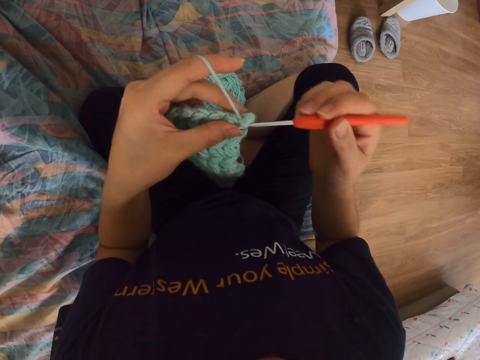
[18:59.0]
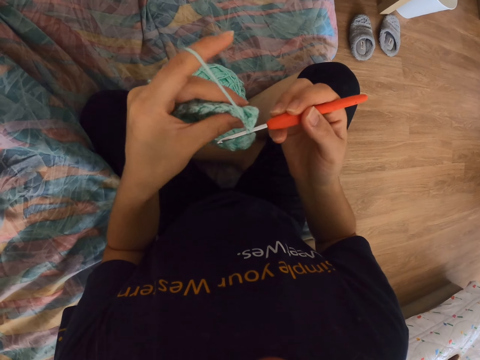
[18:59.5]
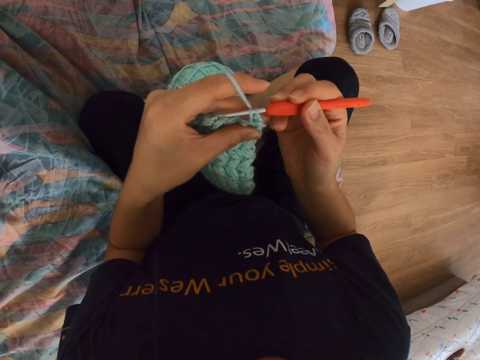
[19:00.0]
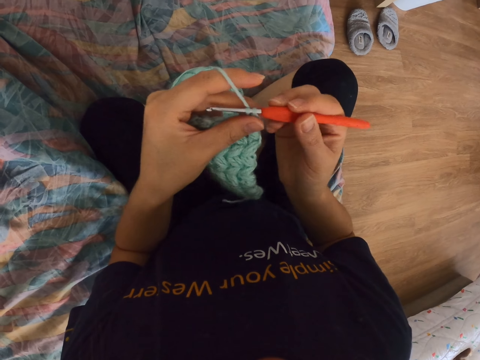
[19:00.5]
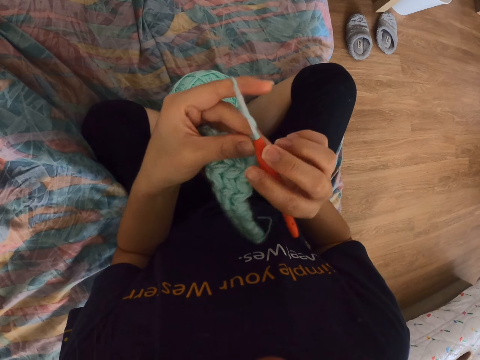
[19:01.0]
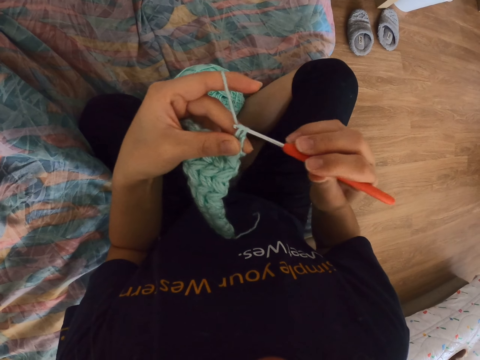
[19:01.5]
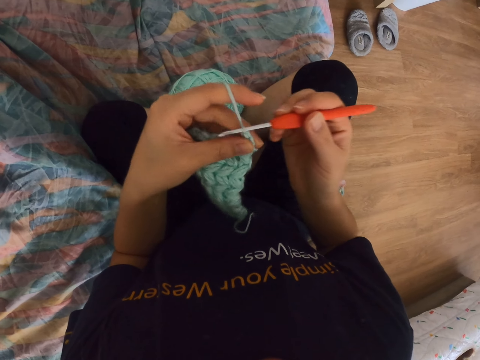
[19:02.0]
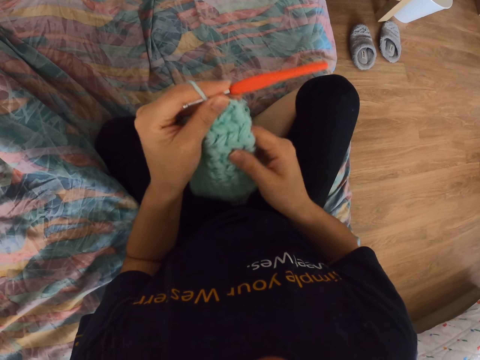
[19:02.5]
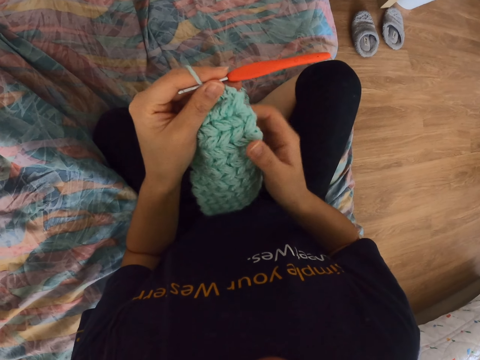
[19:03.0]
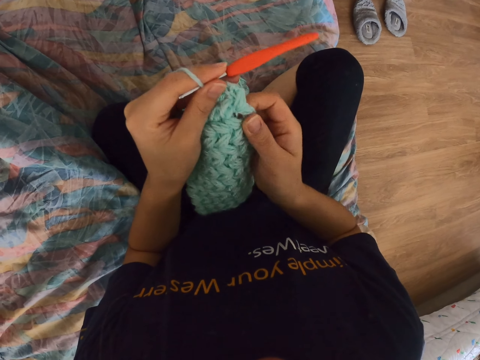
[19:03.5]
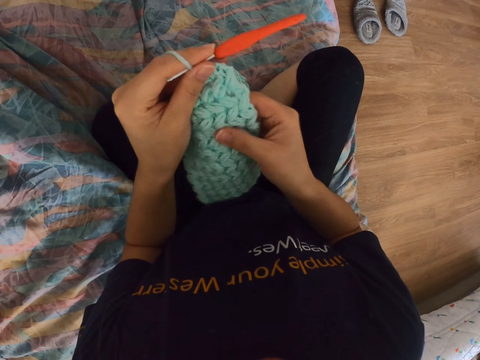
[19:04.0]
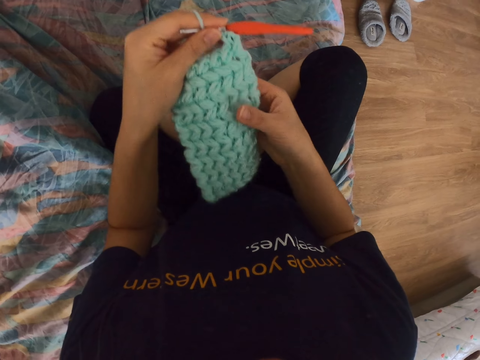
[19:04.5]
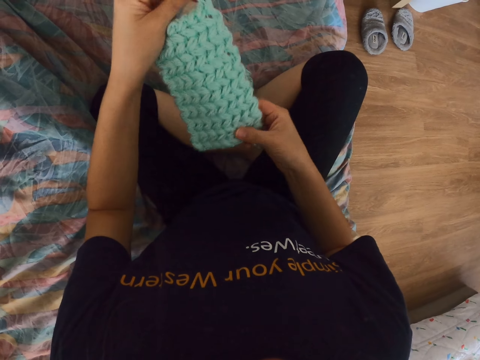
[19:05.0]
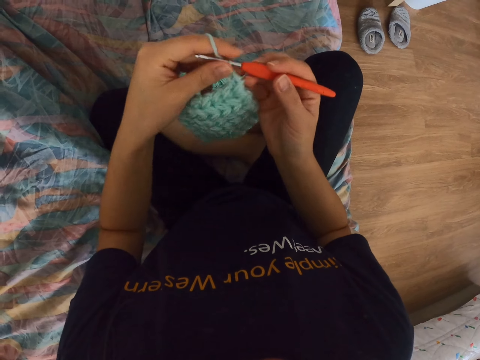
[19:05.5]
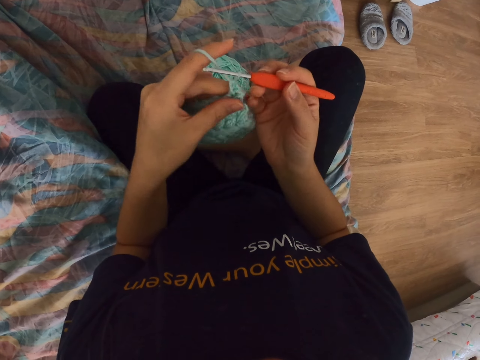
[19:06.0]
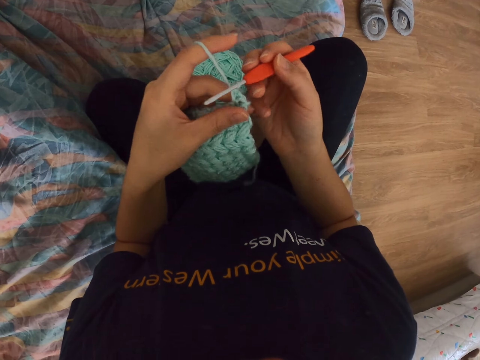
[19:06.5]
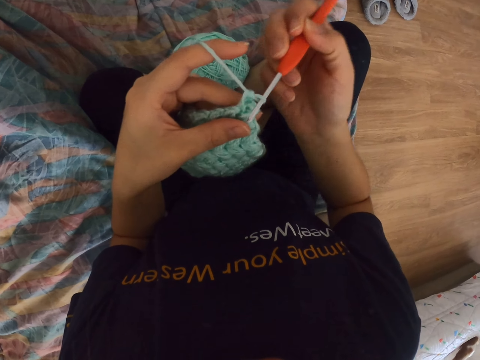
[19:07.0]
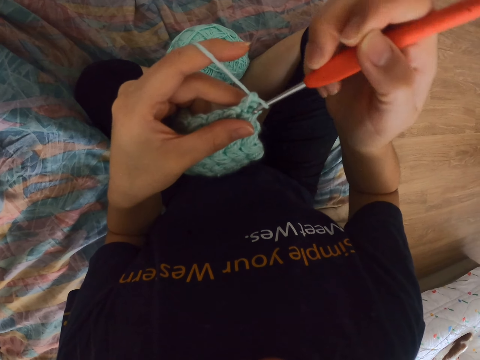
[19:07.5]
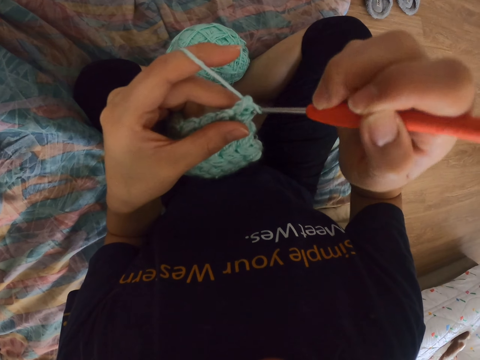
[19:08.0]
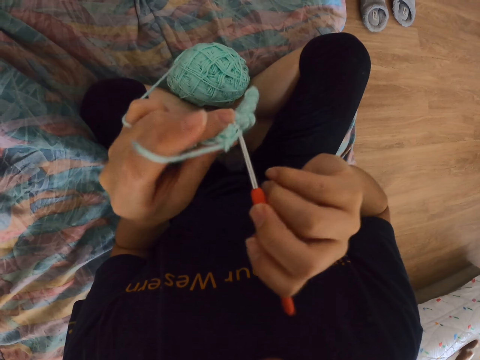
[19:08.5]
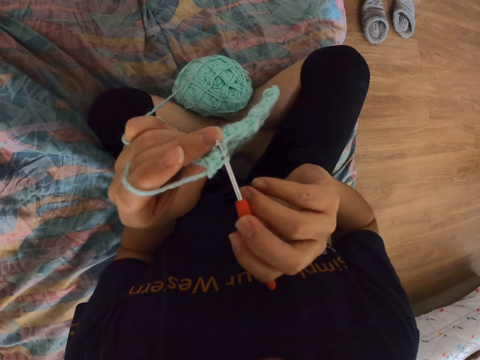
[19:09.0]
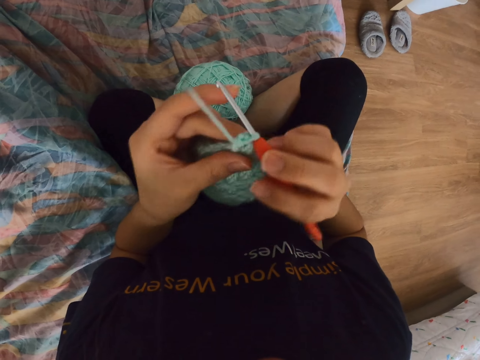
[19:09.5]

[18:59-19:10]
The camera wearer takes the thread on the needle. They take the needle in the other hand. They touch the woolen cloth with the other hand. They take the needle from the other hand. They hold the crochet hook. They crochet the cloth.

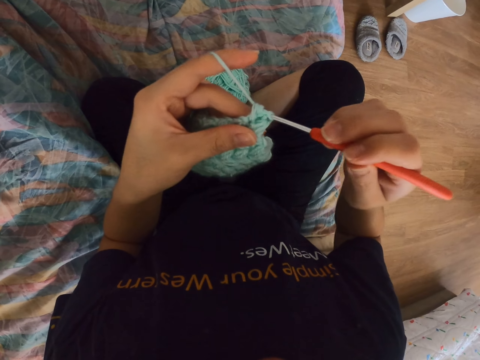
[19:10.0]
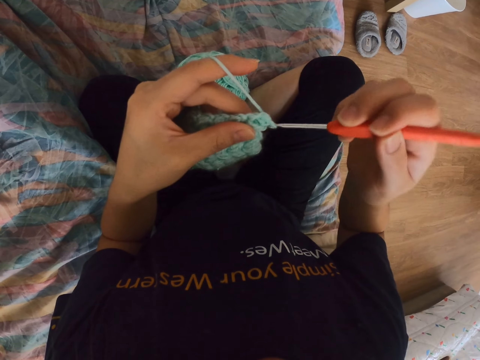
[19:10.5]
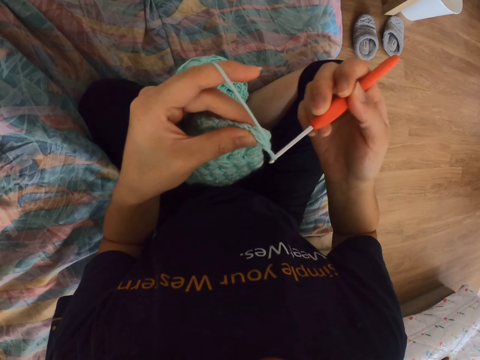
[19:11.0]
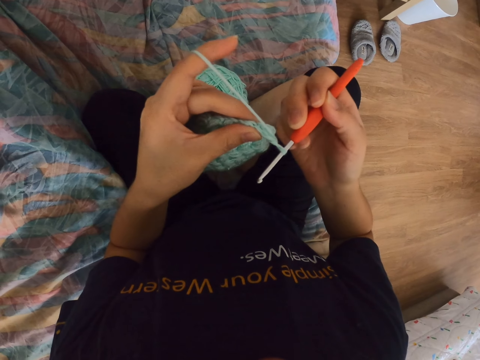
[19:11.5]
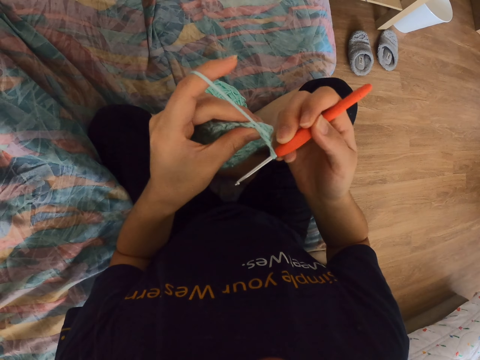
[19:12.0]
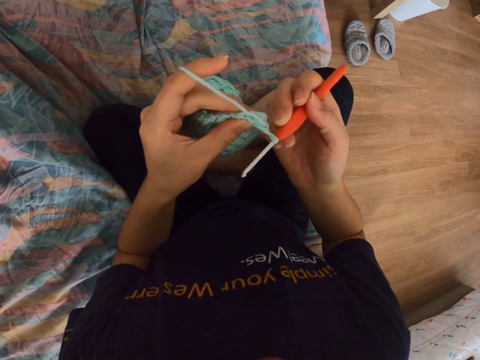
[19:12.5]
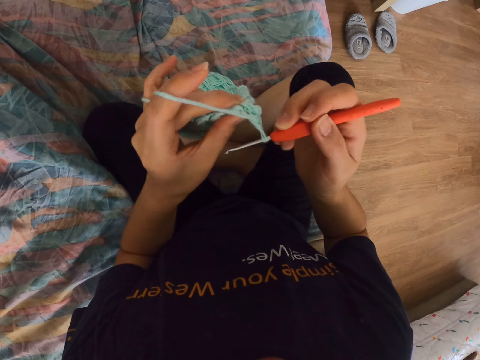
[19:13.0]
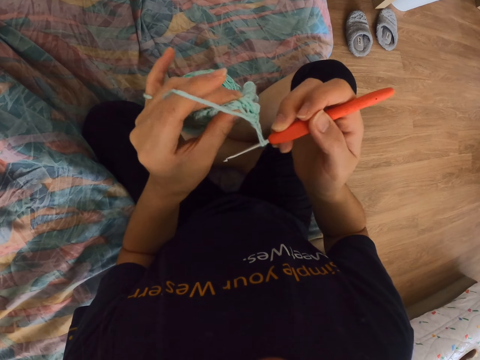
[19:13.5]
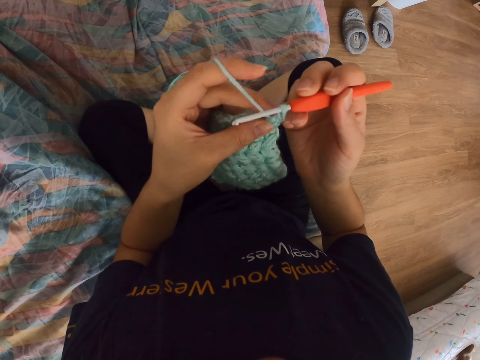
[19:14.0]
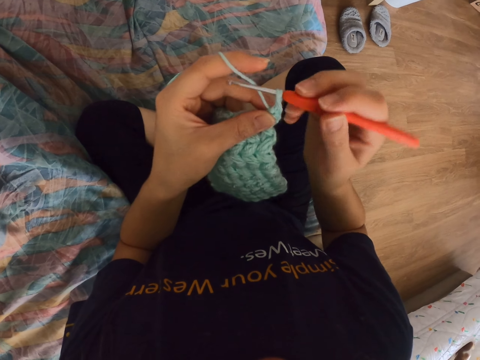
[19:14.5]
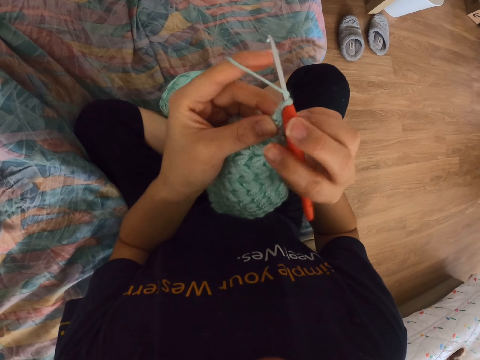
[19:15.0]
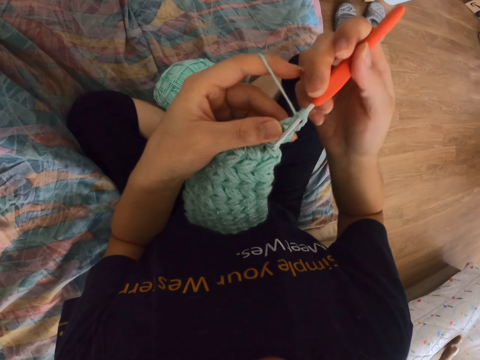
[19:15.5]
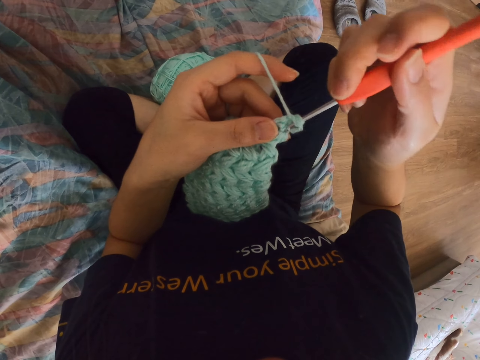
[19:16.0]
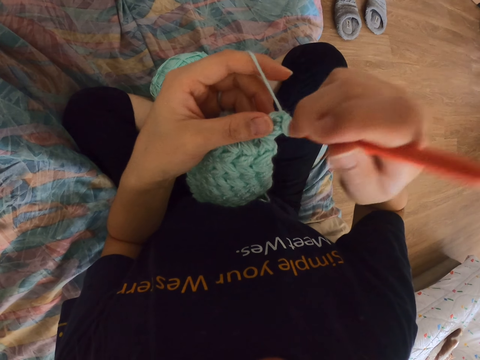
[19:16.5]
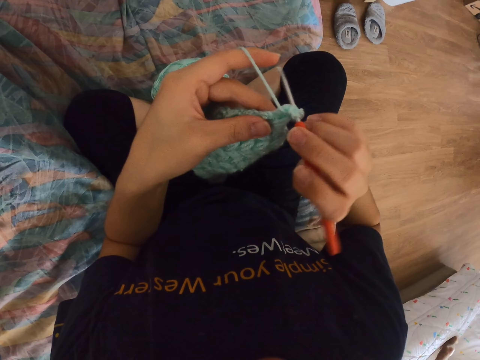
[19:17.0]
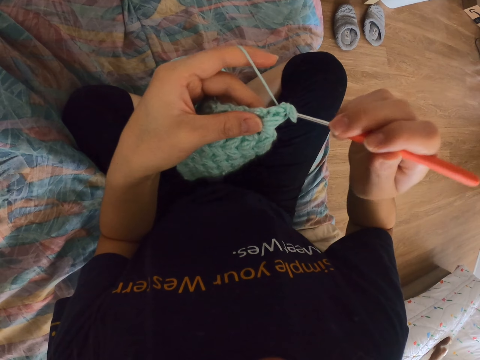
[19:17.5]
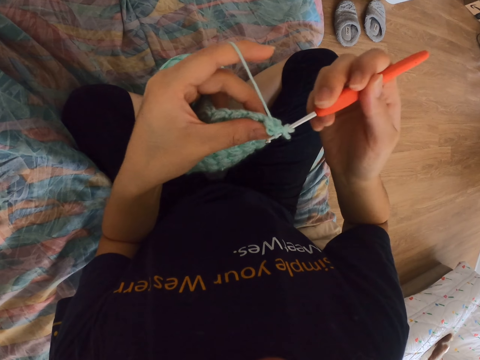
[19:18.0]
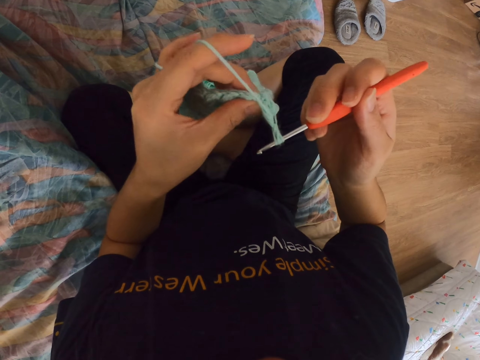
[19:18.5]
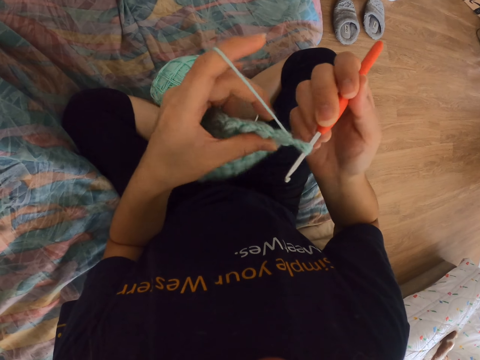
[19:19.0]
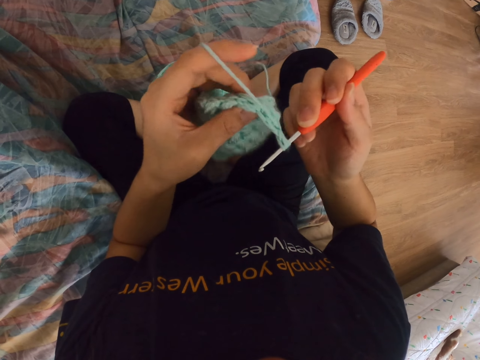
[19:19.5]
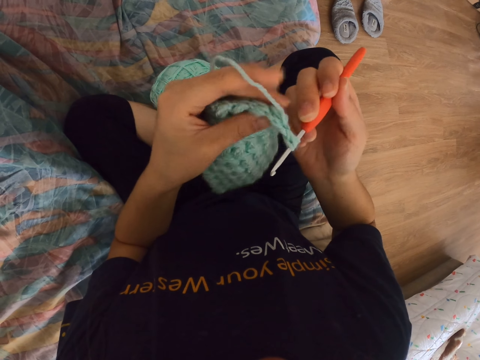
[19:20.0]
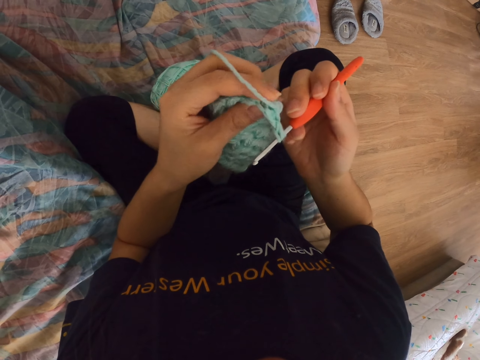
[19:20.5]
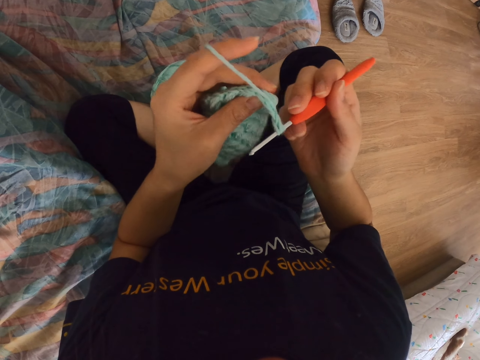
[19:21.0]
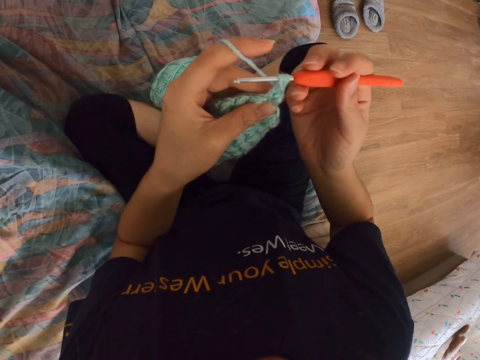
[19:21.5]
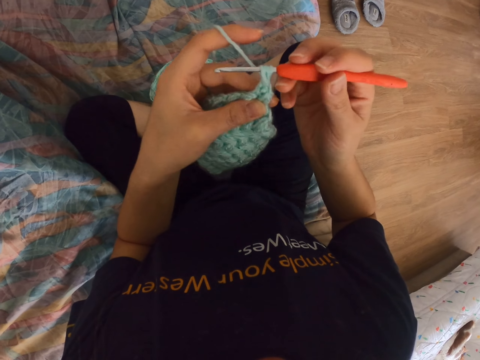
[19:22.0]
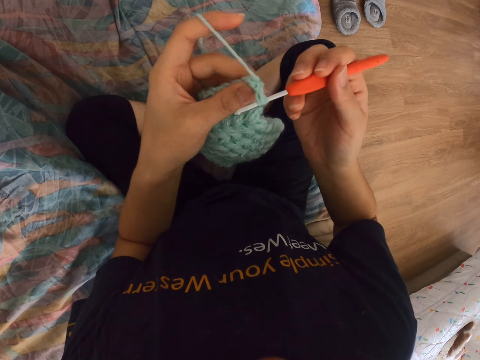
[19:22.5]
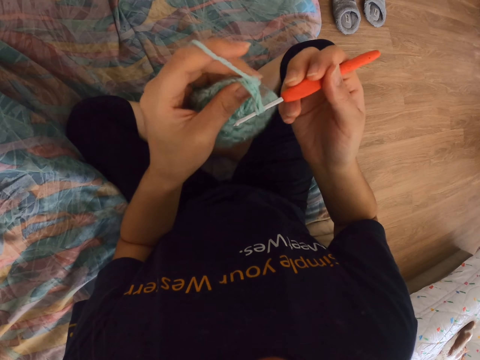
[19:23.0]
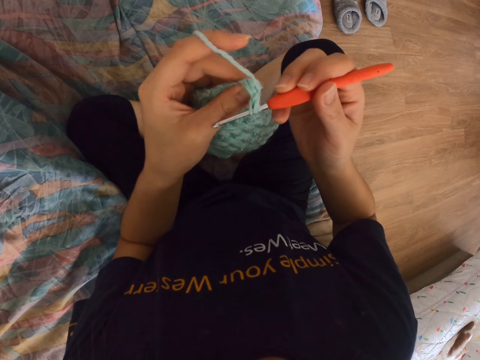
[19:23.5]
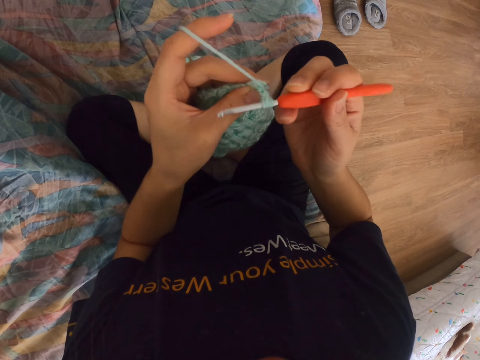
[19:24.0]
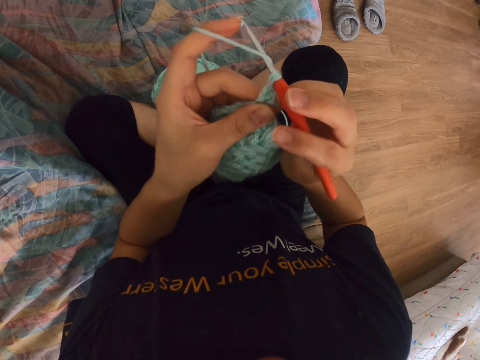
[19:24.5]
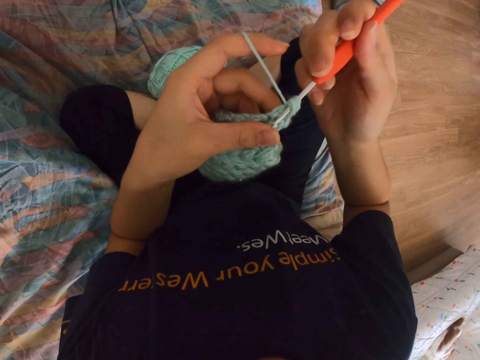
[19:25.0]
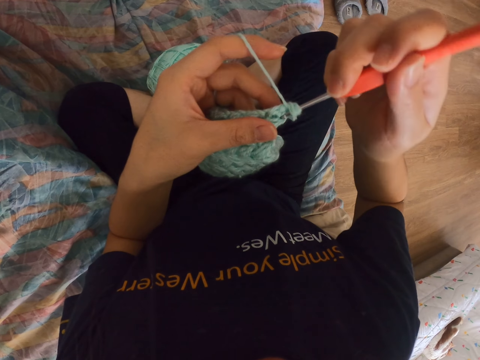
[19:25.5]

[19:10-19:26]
The camera wearer takes the needle from the other hand. They pull the thread with the needle. They take the thread on the needle. They knit. They pull the thread with the needle. They press the woolen cloth. They take the thread on the needle.
